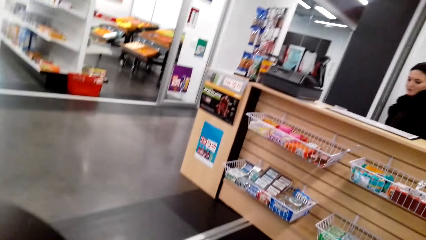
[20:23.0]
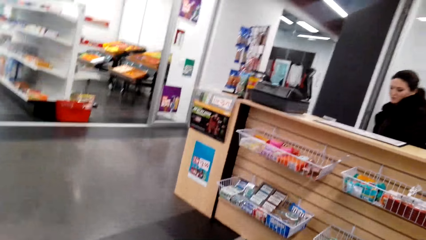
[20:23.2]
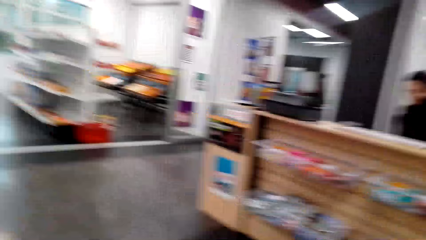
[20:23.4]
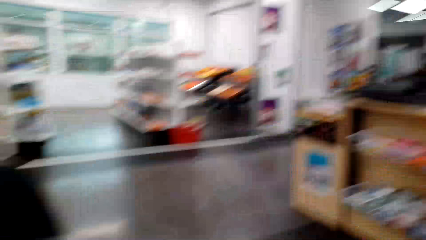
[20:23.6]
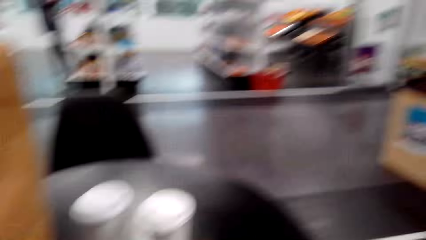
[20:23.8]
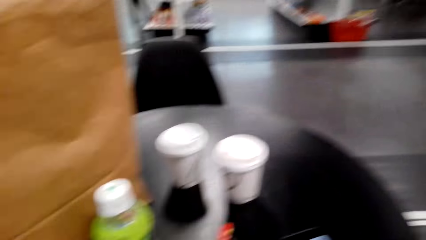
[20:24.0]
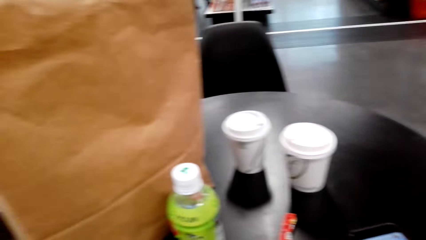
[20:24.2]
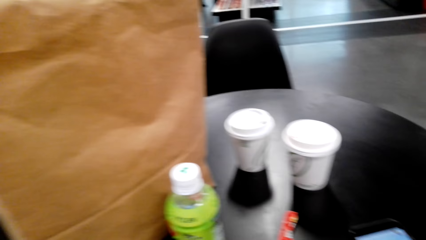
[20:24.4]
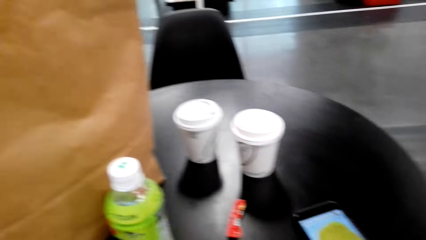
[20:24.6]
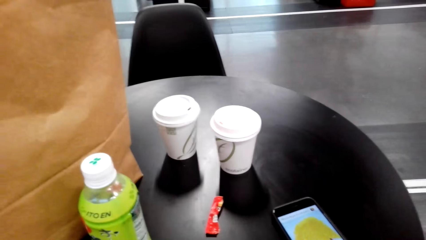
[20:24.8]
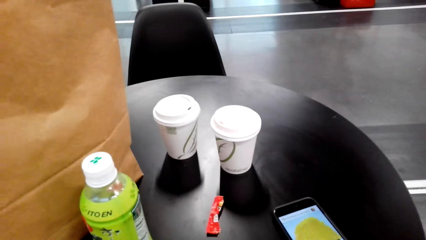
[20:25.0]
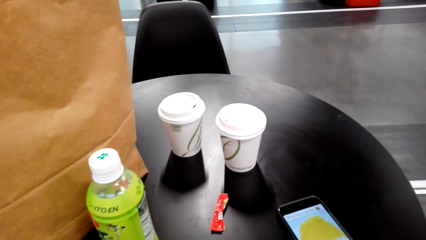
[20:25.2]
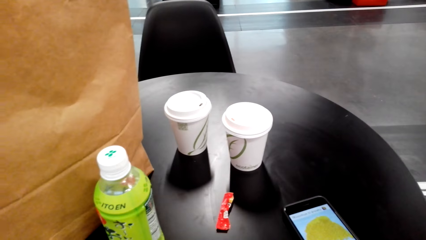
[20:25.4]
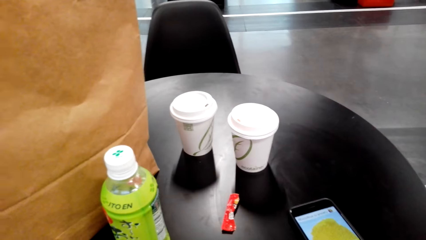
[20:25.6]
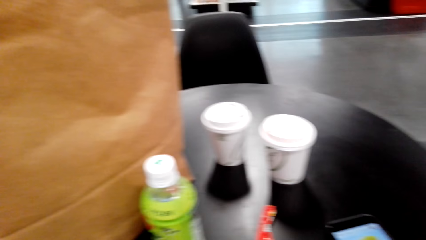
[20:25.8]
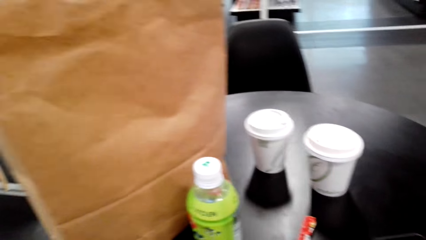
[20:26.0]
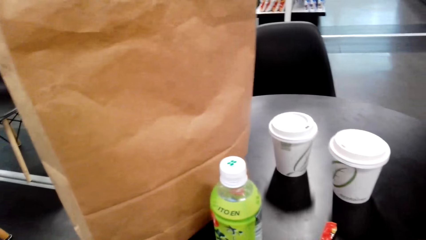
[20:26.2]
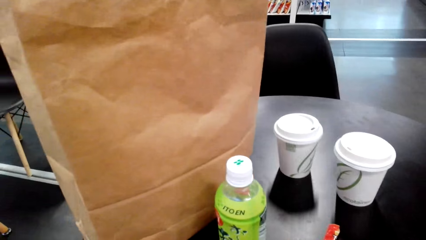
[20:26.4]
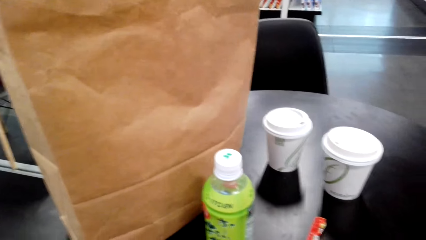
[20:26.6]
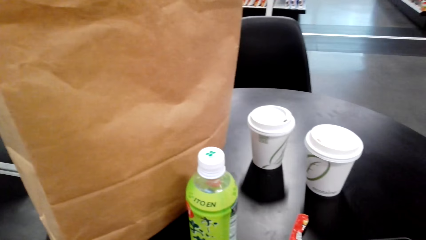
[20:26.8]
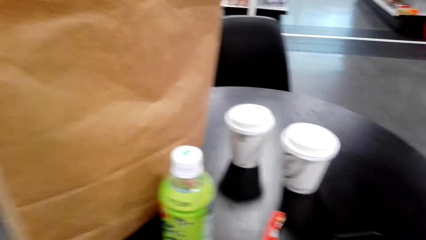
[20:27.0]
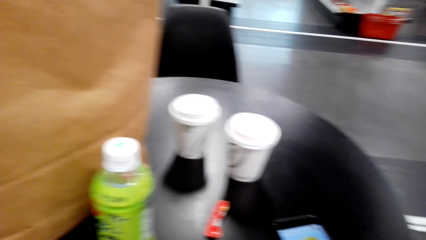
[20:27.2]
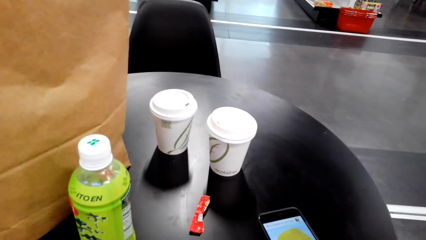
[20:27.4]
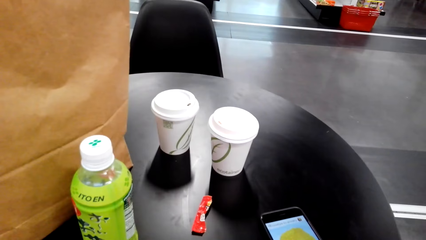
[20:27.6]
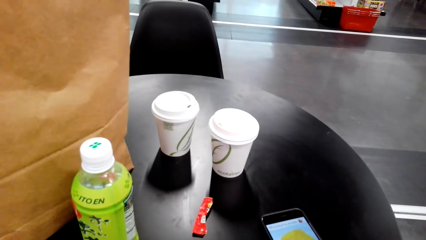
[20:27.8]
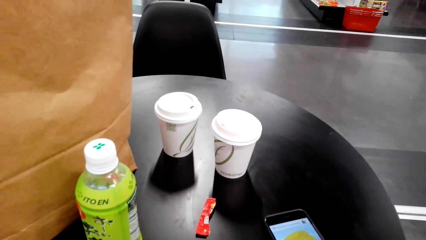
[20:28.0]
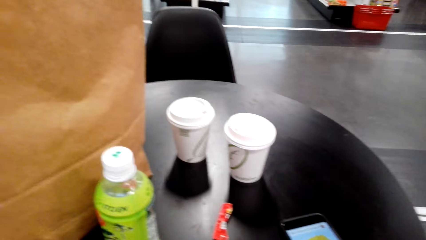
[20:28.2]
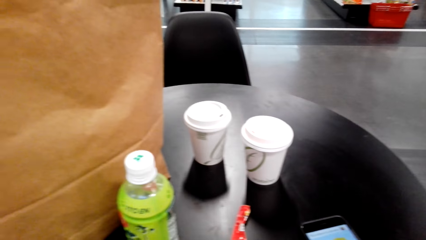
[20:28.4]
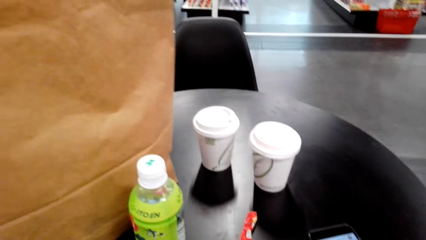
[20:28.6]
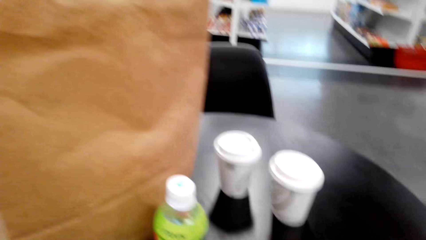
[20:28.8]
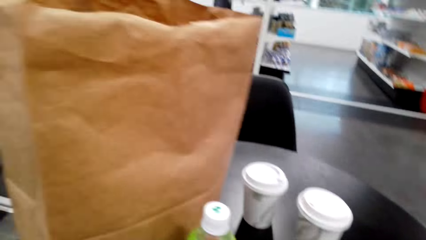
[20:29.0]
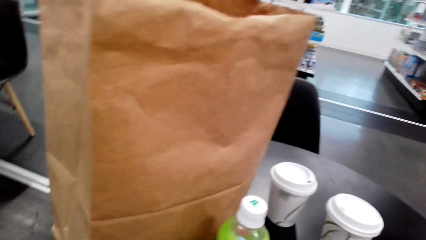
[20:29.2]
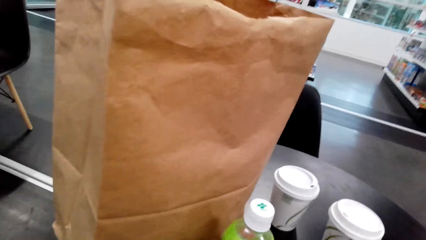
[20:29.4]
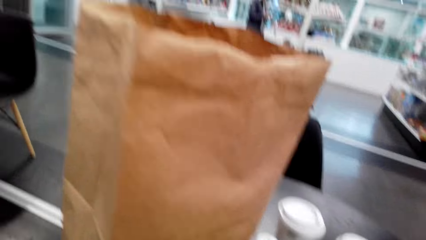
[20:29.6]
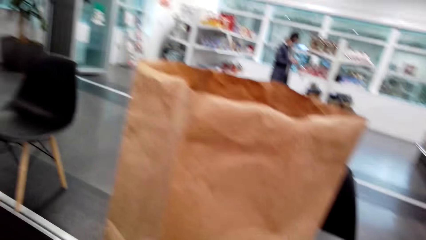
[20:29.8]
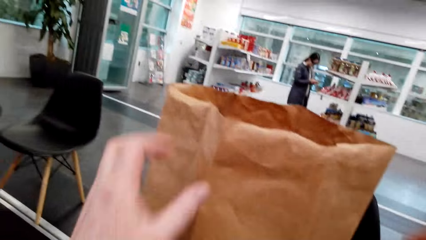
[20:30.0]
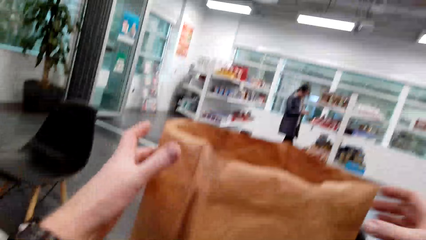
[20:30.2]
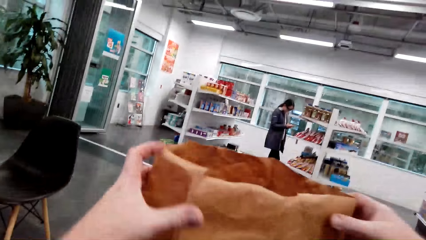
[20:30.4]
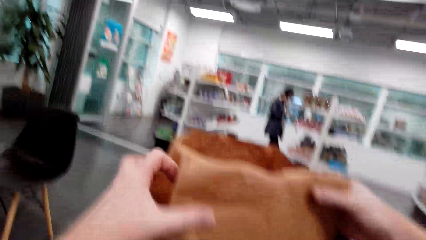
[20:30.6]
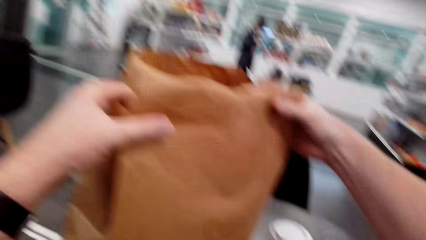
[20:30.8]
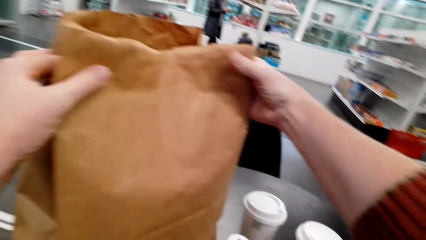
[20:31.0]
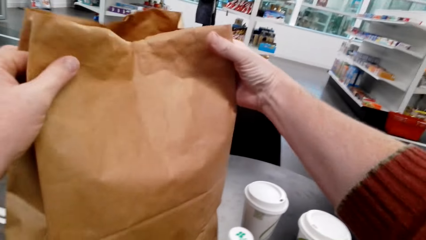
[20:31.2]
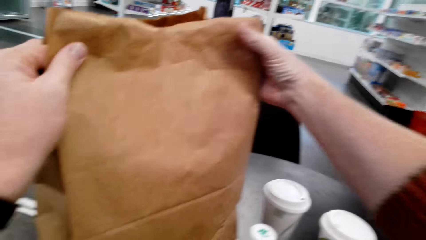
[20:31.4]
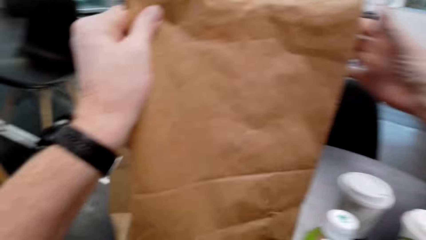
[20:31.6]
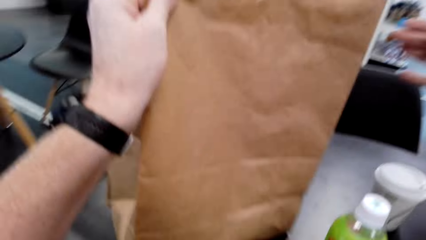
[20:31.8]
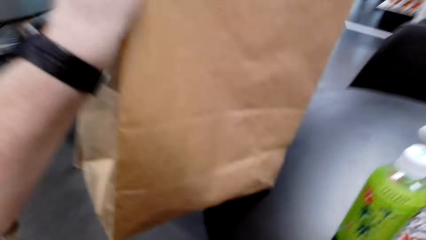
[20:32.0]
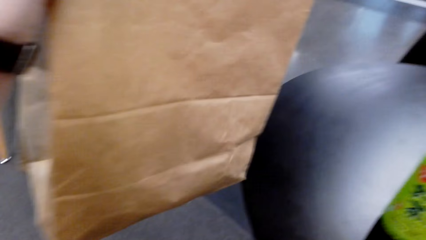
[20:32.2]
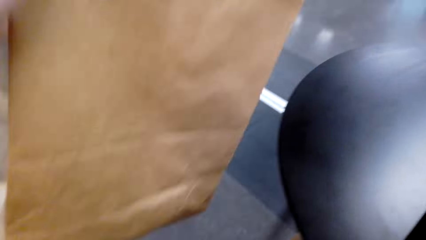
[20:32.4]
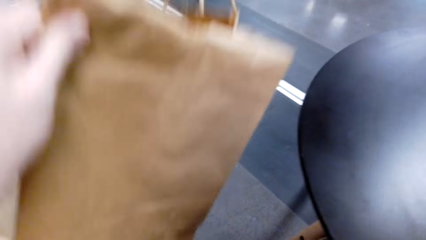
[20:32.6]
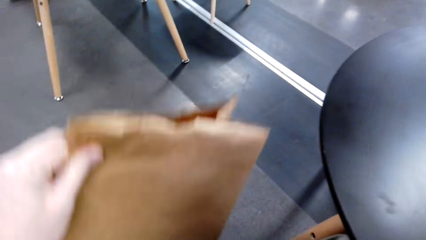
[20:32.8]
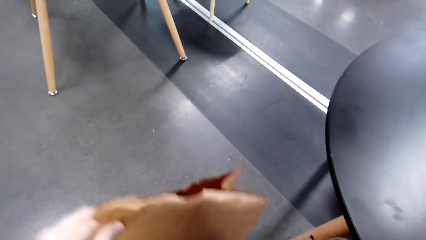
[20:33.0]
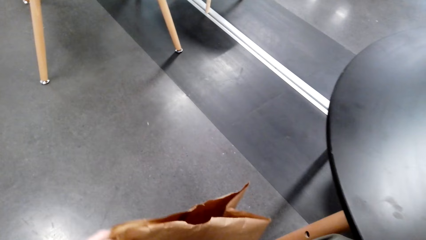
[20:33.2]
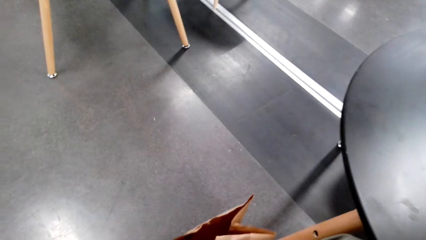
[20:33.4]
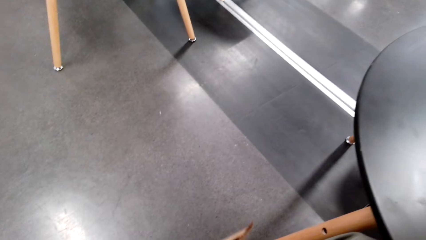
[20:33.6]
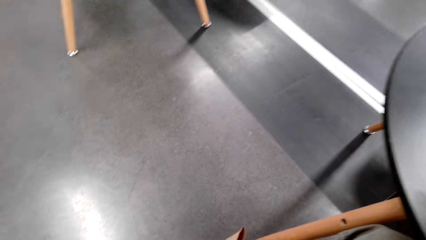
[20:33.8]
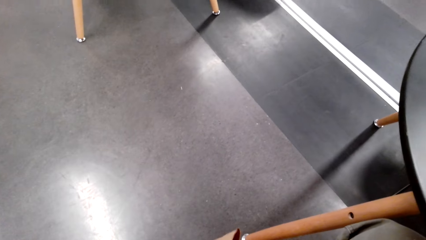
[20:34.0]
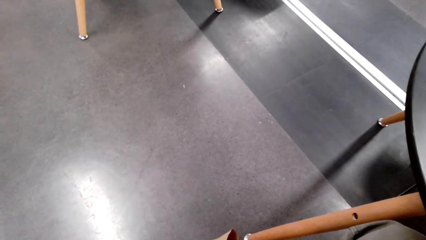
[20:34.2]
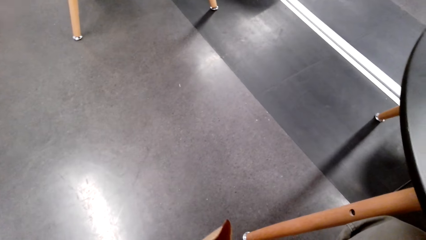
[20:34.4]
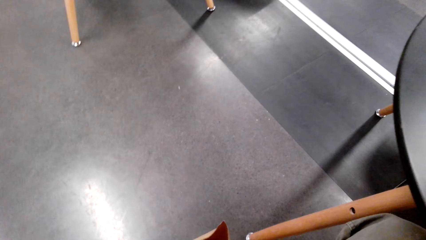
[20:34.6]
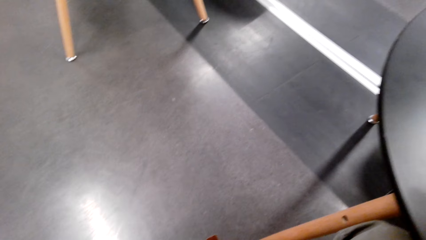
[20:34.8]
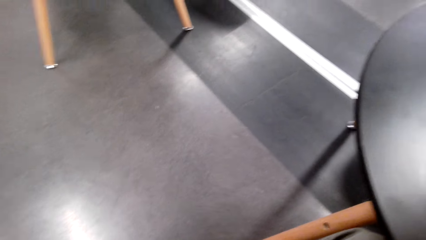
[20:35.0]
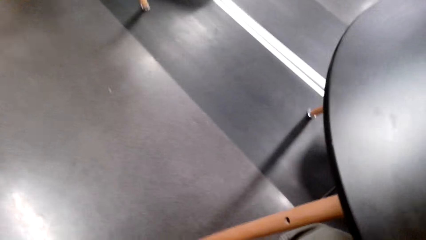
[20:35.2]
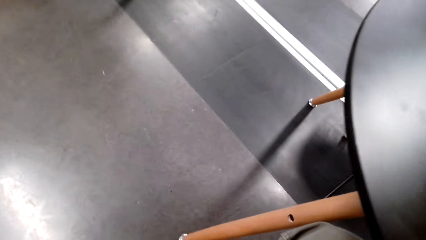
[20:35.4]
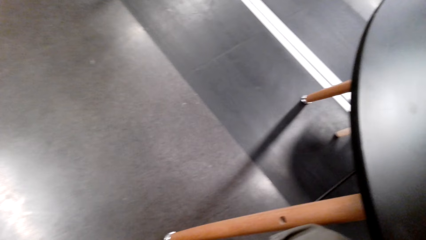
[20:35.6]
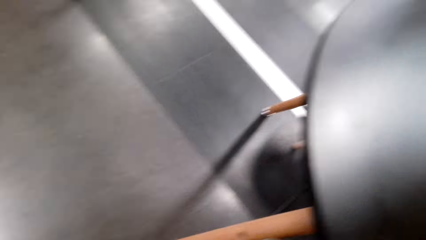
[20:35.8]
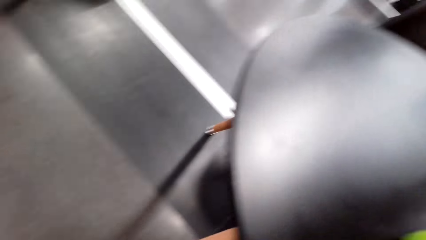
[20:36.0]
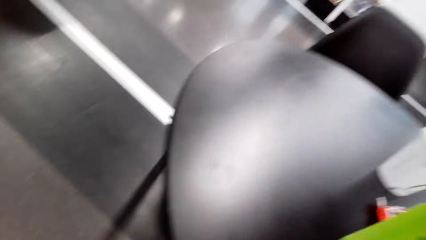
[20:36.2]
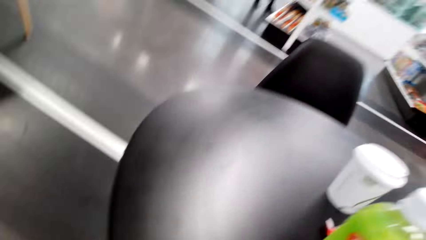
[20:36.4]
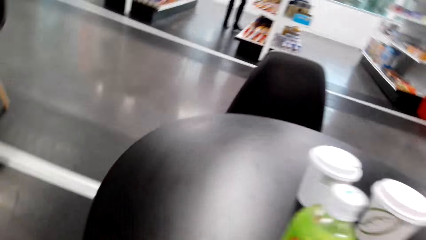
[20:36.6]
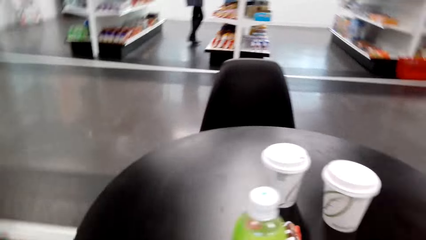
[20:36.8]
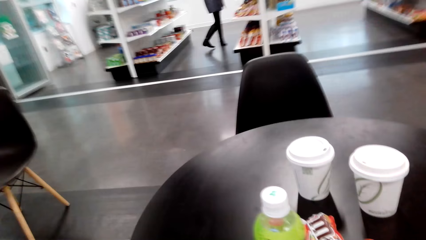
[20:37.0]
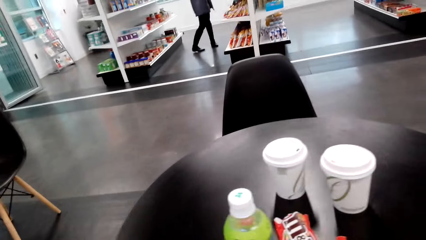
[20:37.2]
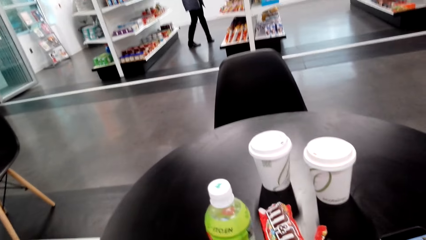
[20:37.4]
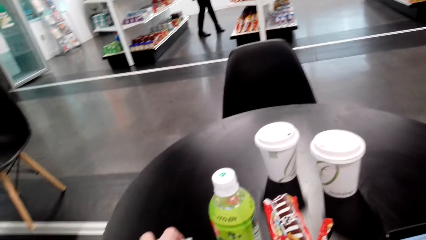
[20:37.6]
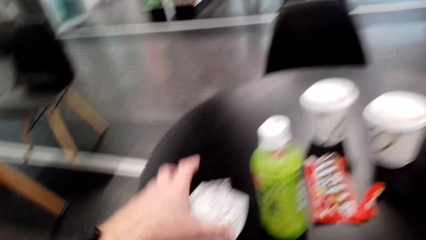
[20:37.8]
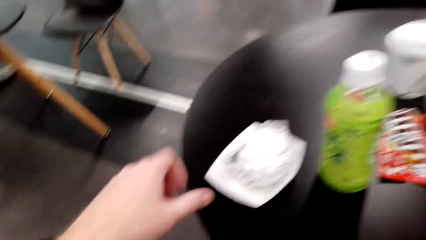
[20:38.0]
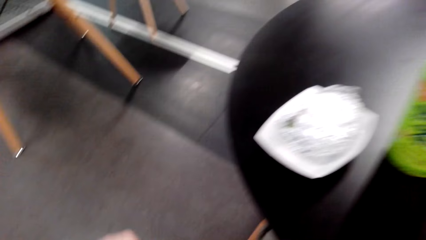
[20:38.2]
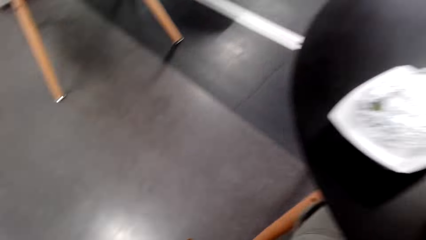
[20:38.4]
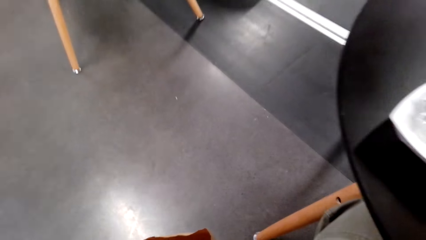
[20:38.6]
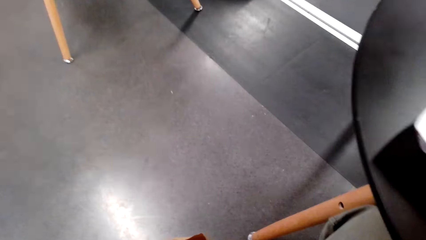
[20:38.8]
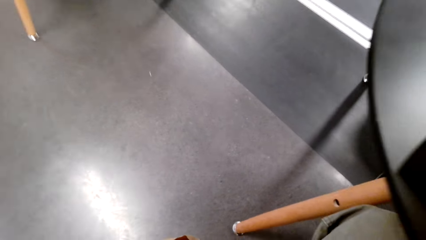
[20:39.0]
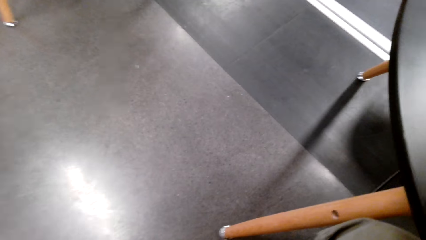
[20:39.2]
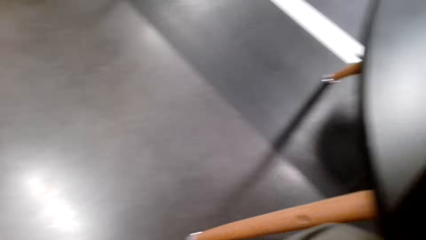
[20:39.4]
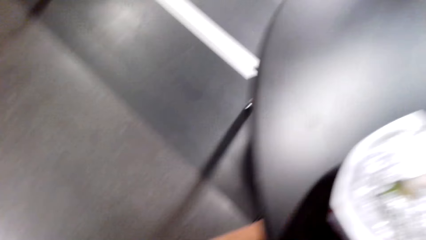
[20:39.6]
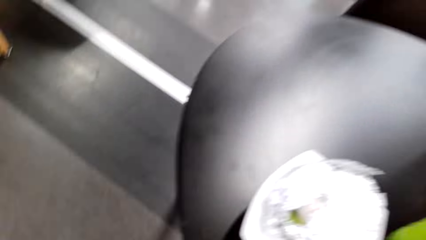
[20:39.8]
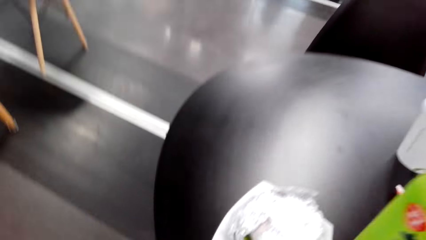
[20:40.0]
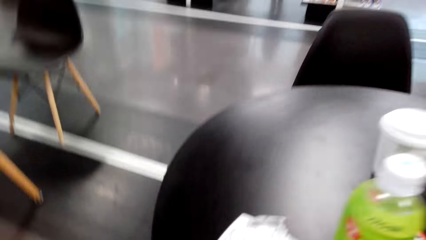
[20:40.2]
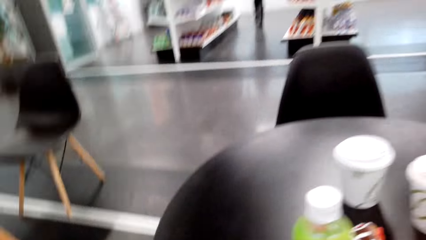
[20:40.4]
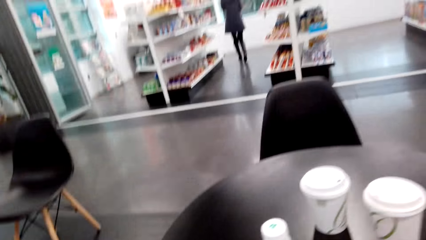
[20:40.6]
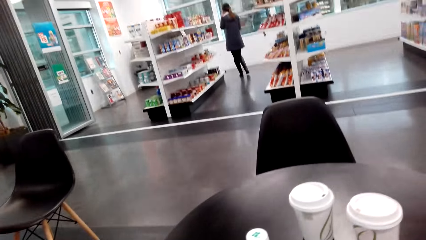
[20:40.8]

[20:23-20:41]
The camera wearer picks up a shopping bag on the table. They place the shopping bag on the floor.
